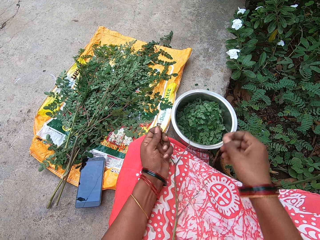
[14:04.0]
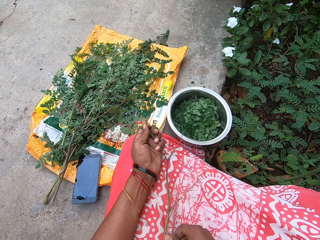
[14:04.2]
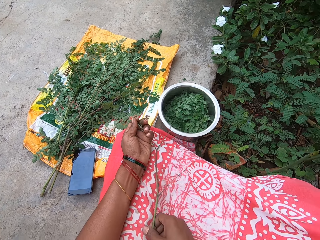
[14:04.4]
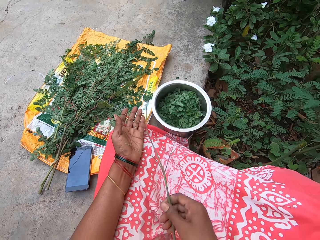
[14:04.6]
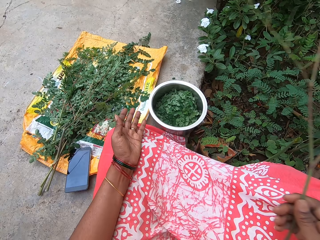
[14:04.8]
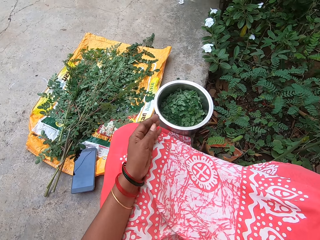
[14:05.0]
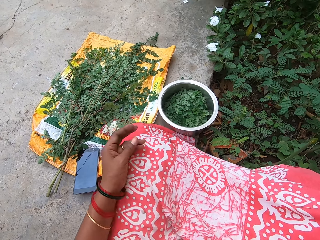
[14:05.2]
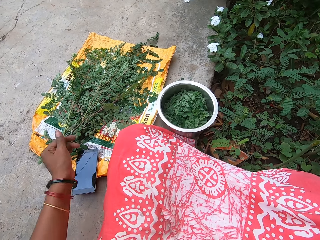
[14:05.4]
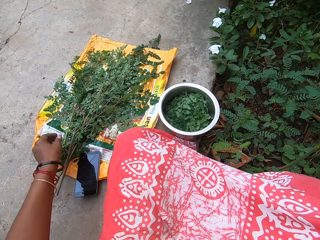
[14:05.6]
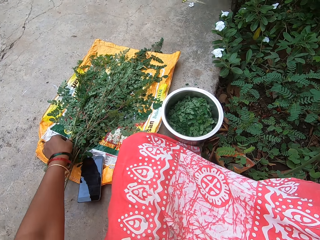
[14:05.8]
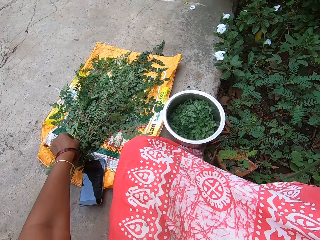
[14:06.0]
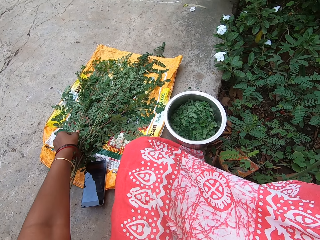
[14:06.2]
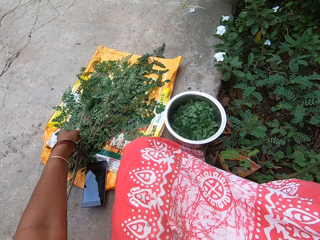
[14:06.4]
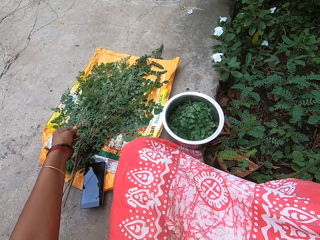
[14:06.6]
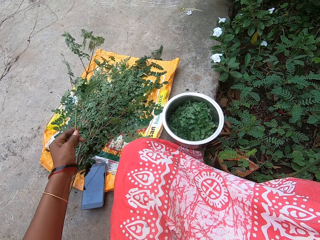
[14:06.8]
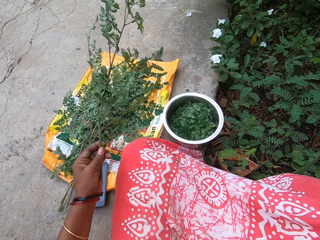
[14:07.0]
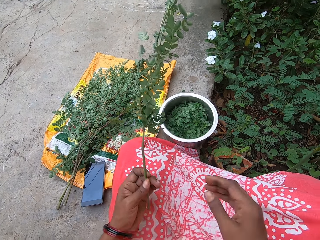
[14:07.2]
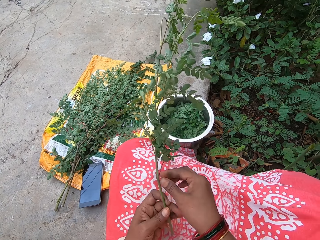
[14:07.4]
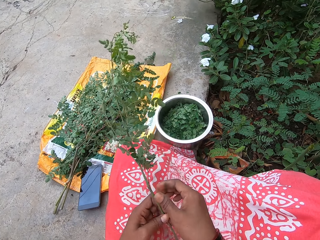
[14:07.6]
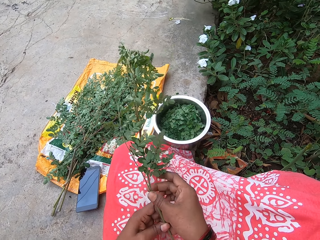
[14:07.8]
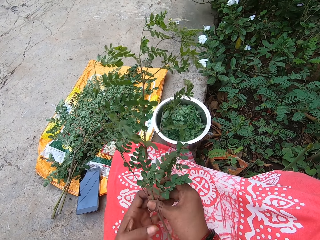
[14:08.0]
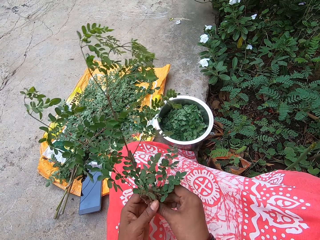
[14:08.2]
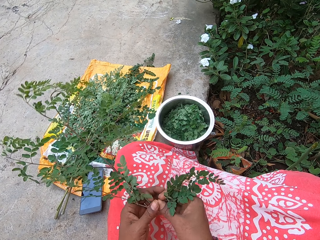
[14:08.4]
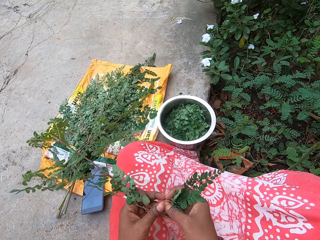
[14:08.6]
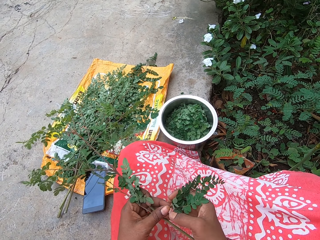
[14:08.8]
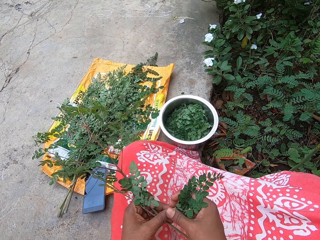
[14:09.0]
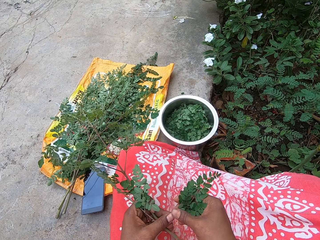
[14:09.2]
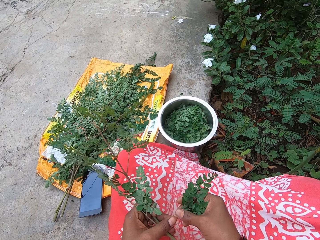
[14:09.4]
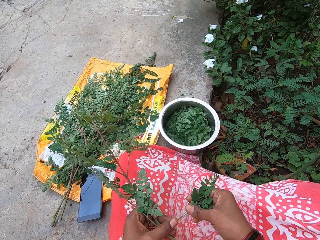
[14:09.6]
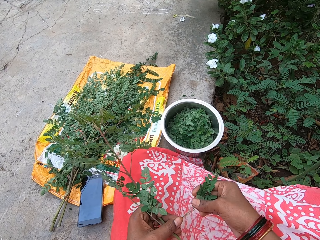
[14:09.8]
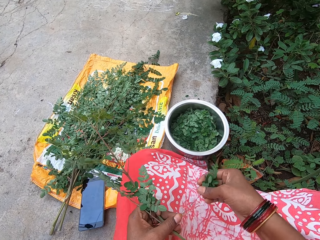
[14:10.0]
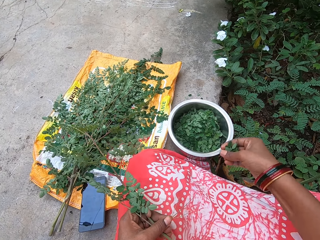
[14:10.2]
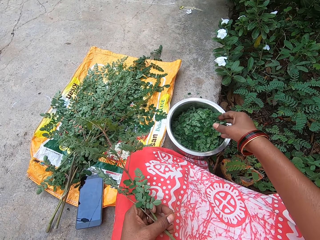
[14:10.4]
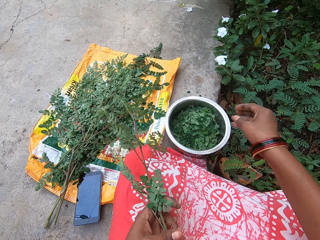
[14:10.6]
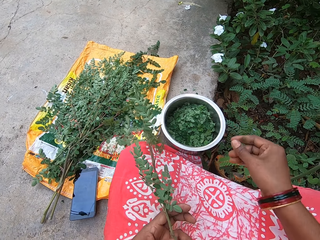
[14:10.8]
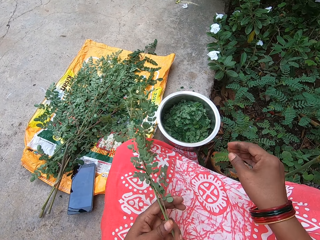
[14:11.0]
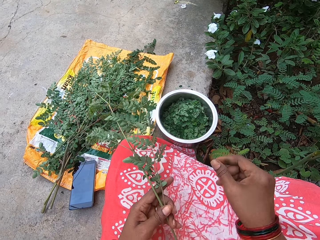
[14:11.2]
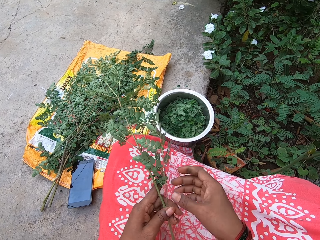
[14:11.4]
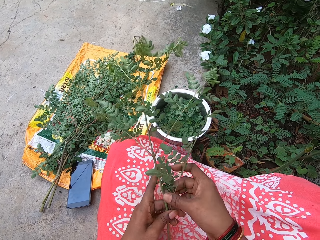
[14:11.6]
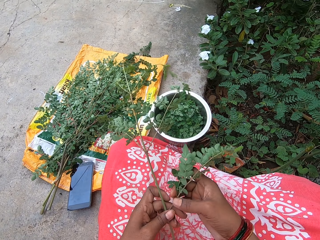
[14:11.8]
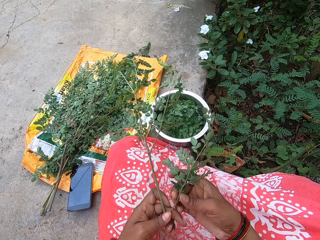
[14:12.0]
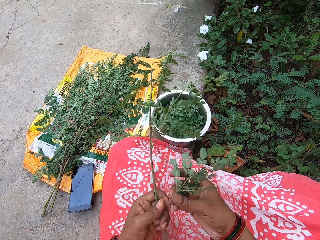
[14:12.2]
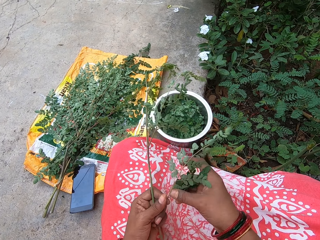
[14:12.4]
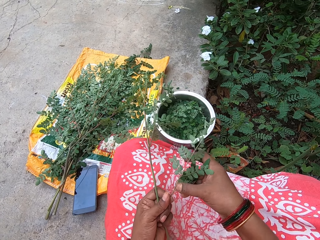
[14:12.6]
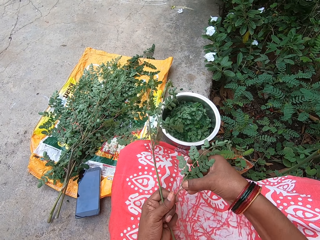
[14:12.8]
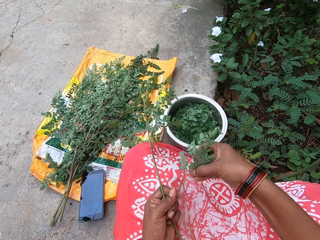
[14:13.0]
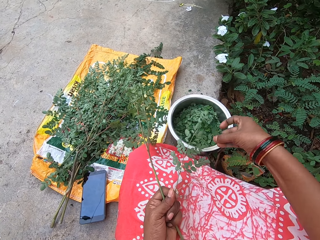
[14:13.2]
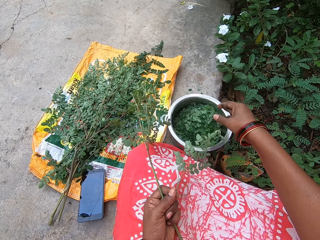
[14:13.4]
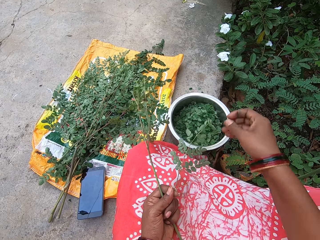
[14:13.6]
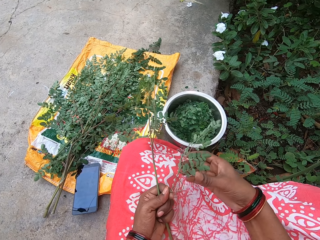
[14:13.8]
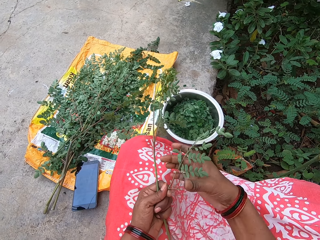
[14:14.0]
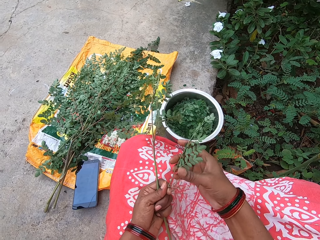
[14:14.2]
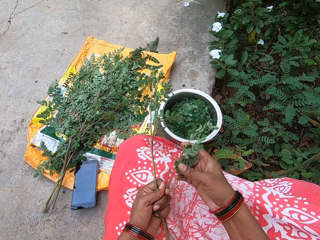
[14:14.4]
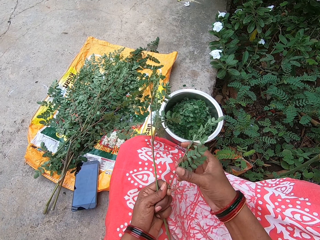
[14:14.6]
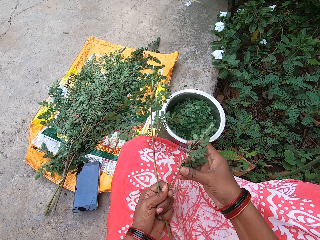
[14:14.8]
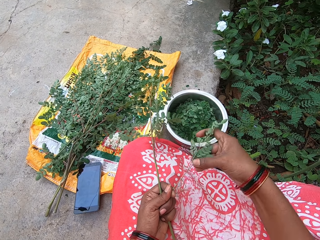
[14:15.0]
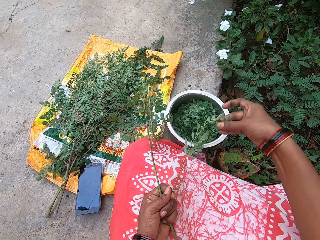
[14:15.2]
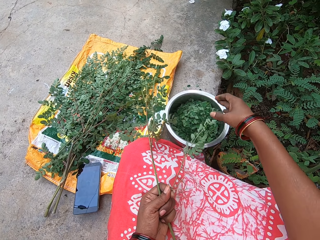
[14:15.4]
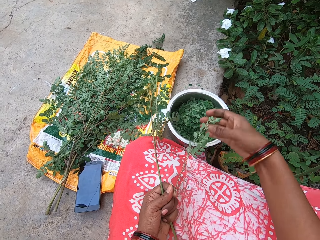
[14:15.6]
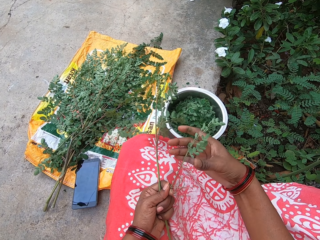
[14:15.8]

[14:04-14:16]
The camera wearer drops the leaves in her right hand into a bowl on the floor. She picks the stem of the parsley leaf in her left hand with her right hand. She drops the stem of the parsley leaf in her right hand on the floor. She picks a parsley leaf from the sack on the floor with her left hand. She plucks leaves from the stem of the parsley leaf in her left hand with her right hand. She drops the leaves in her right hand into the bowl on the floor. She plucks leaves from the stem of the parsley leaf in her left hand with her right hand. She drops the leaves in her right hand into the bowl on the floor. She plucks leaves from the stem of the parsley leaf in her left hand with her right hand. She drops the leaves in her right hand into the bowl on the floor.

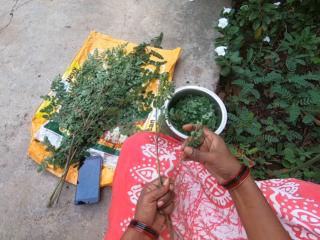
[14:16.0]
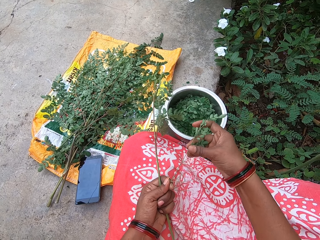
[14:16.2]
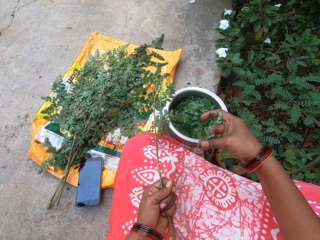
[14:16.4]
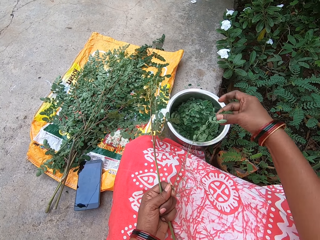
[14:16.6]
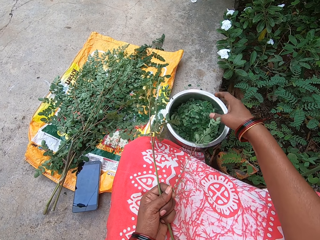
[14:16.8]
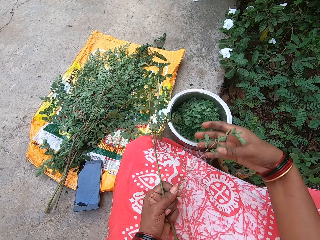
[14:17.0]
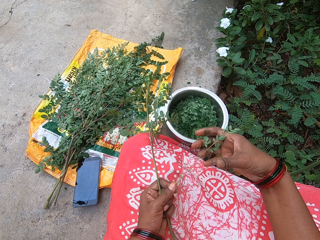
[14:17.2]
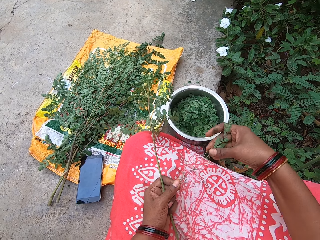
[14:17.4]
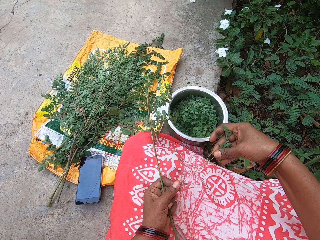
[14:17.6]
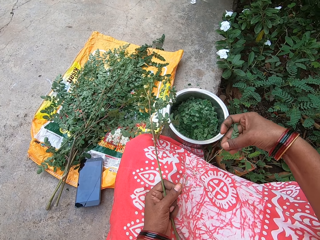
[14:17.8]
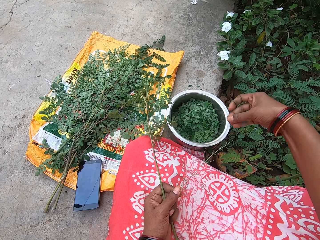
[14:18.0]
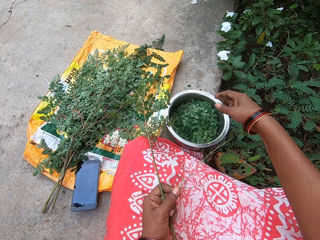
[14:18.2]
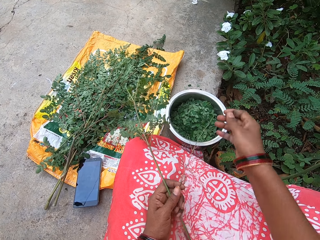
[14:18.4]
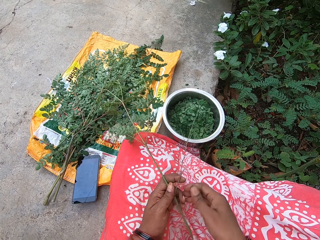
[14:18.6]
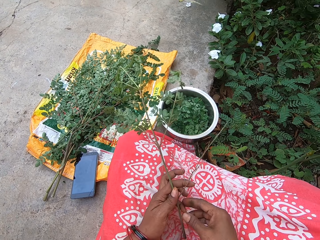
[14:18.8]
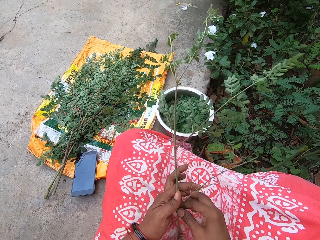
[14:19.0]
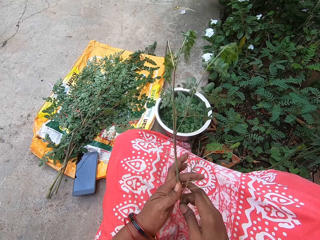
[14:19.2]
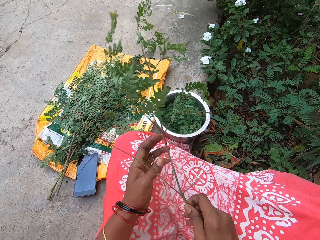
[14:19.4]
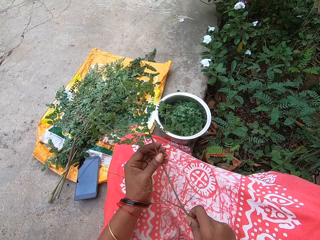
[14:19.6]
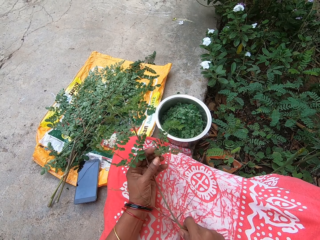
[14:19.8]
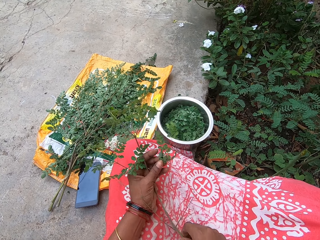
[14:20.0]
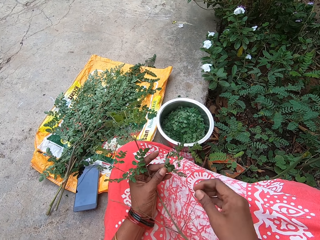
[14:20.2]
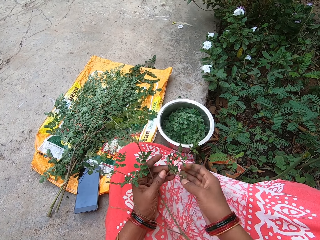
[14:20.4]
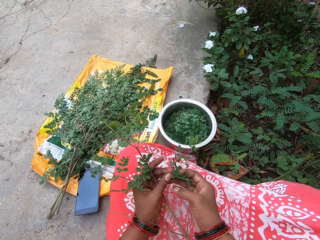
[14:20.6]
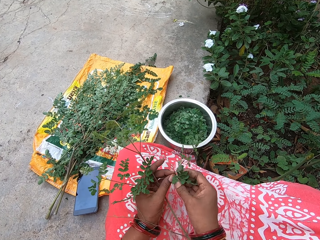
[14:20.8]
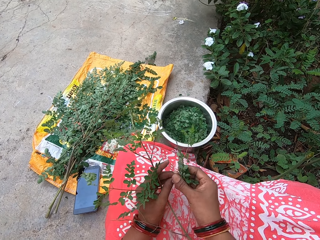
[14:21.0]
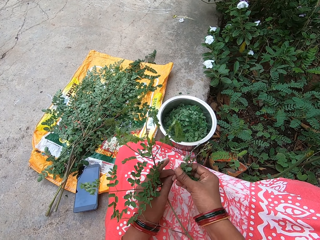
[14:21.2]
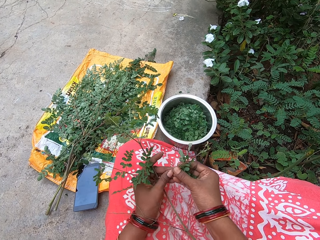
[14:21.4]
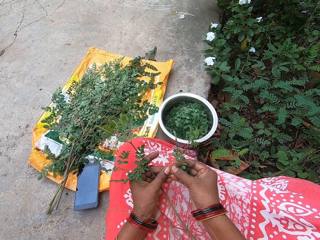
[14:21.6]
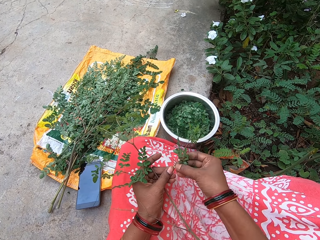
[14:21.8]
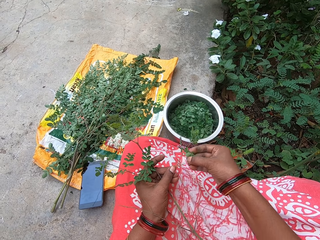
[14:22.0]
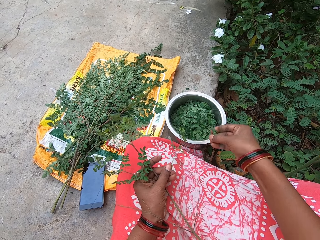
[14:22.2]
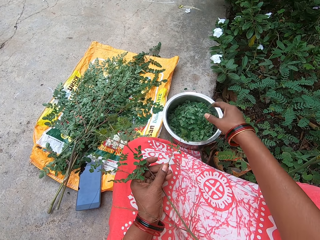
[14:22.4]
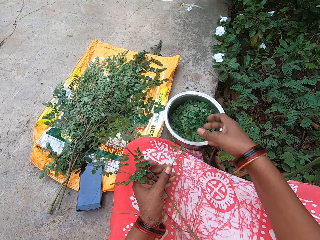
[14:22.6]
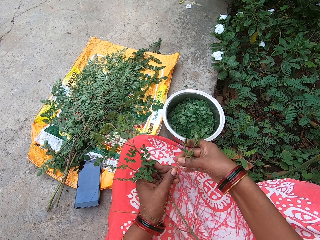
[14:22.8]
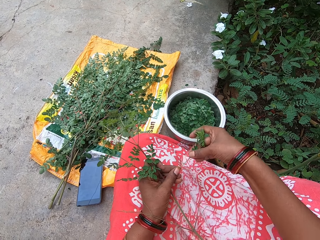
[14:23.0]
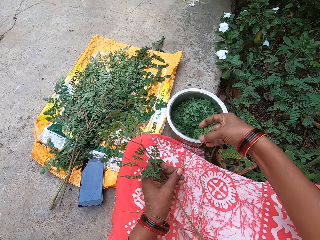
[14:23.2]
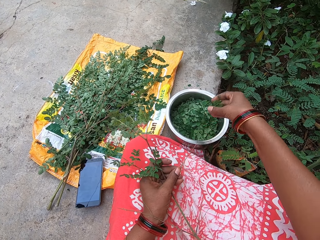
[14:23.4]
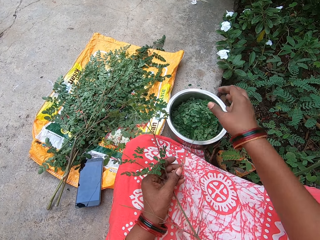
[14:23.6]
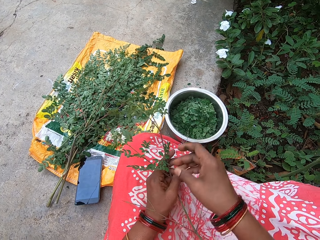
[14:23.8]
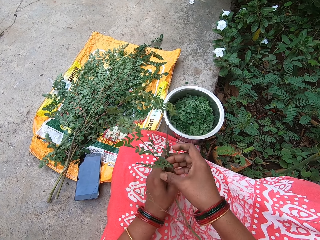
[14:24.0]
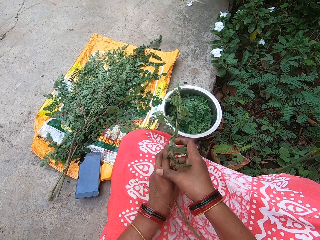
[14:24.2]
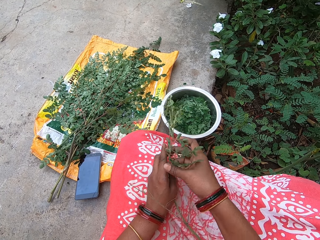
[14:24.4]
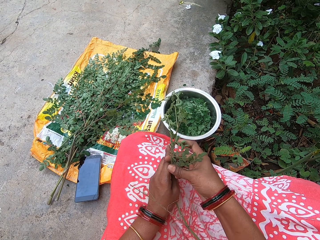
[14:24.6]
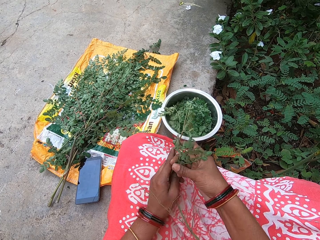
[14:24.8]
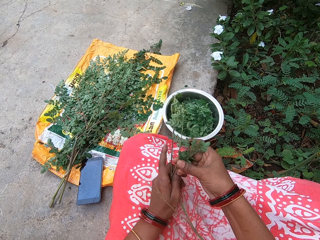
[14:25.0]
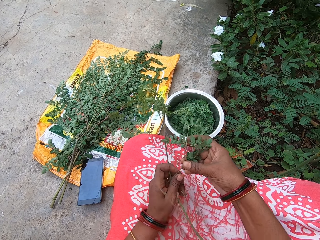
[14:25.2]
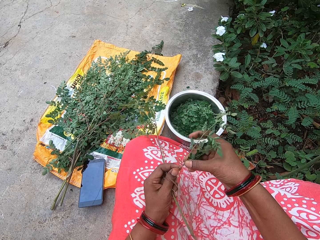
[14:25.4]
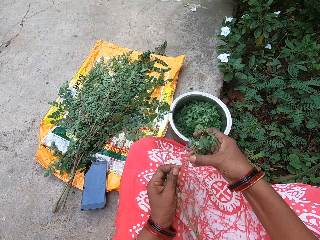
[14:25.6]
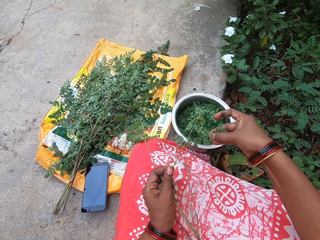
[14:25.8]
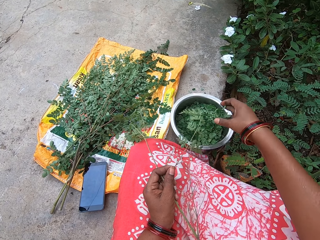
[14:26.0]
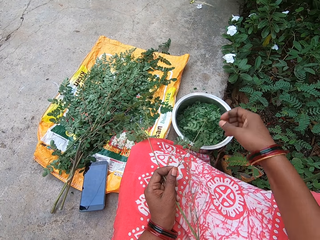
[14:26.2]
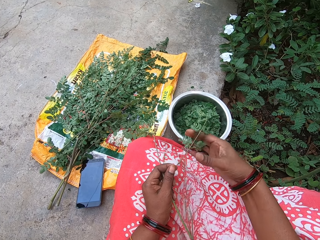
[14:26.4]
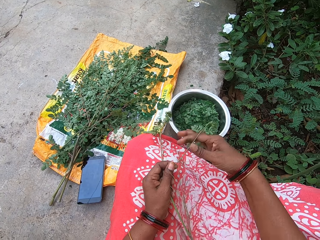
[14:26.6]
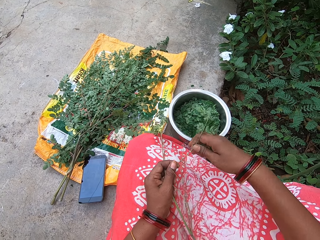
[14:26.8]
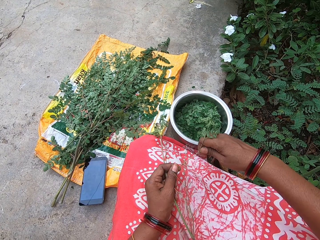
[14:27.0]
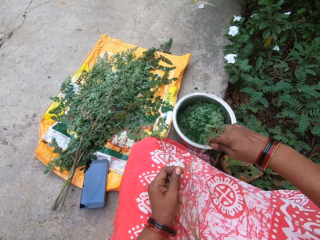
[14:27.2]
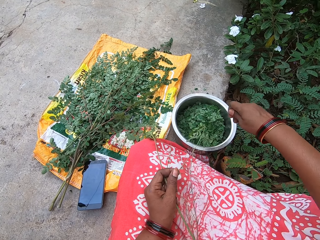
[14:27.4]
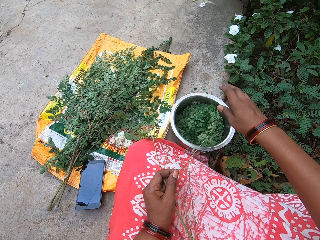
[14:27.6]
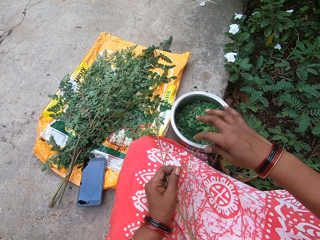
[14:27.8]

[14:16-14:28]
The camera wearer plucks leaves from the stem of a parsley leaf in her left hand with her right hand. She drops the leaves in her right hand into a bowl on the floor. She plucks leaves from the stem of a parsley leaf in her left hand with her right hand. She drops the leaves in her right hand into the bowl on the floor. She holds the branch. She plucks leaves from the stem of a parsley leaf in her left hand with her right hand. She drops the leaves in her right hand into the bowl on the floor. She plucks leaves from the stem of a parsley leaf in her left hand with her right hand. She drops the leaves in her right hand into the bowl on the floor. She plucks leaves from the stem of a parsley leaf in her left hand with her right hand. She drops the leaves in her right hand into the bowl on the floor. She plucks leaves from the stem of a parsley leaf in her left hand with her right hand into the bowl.
